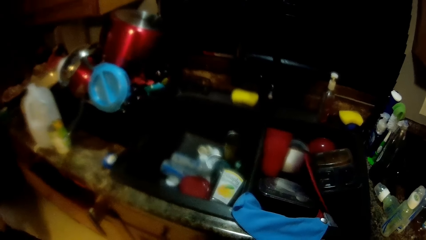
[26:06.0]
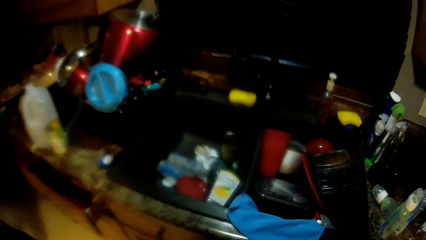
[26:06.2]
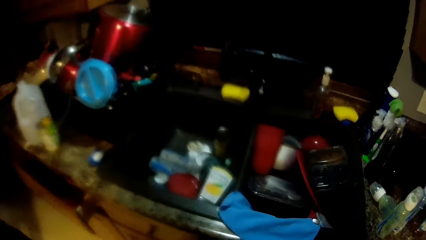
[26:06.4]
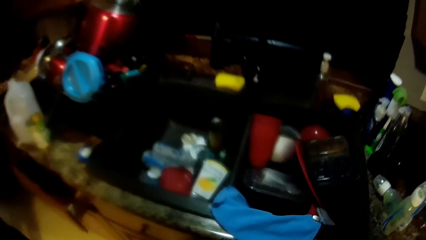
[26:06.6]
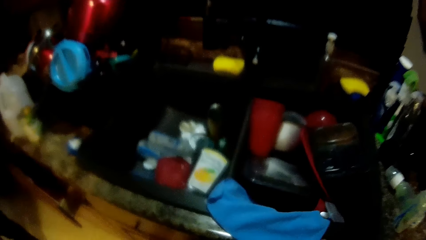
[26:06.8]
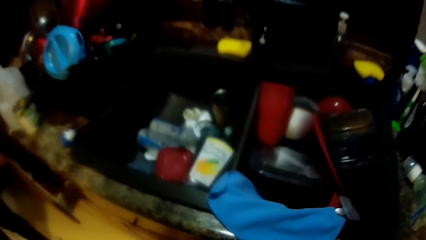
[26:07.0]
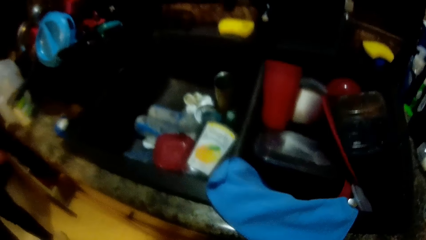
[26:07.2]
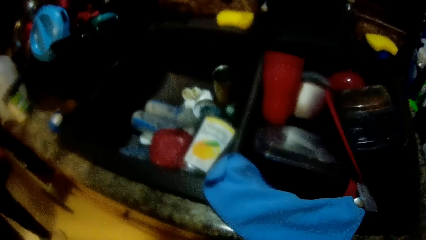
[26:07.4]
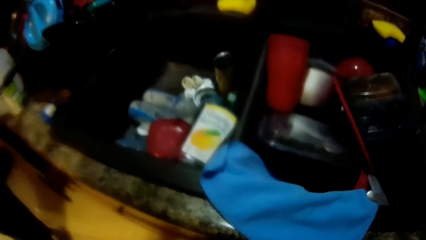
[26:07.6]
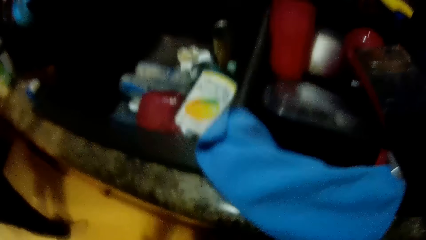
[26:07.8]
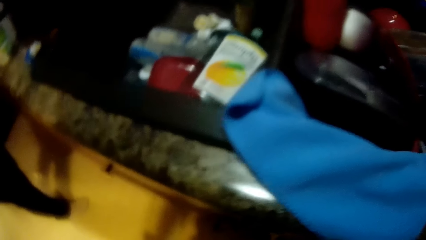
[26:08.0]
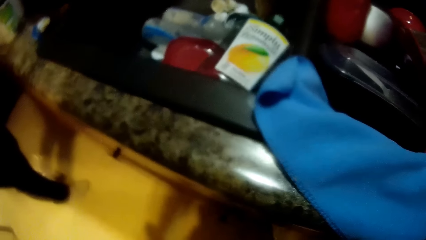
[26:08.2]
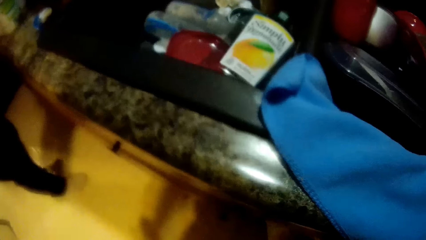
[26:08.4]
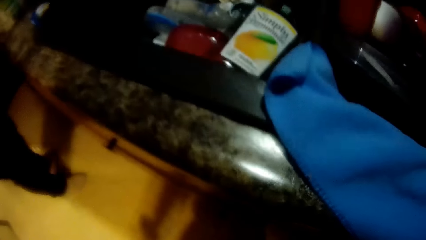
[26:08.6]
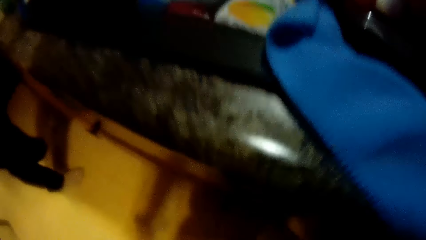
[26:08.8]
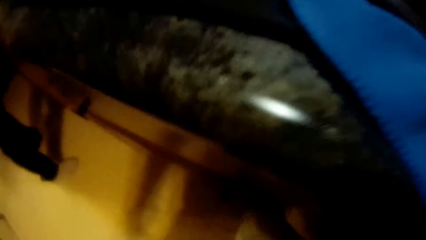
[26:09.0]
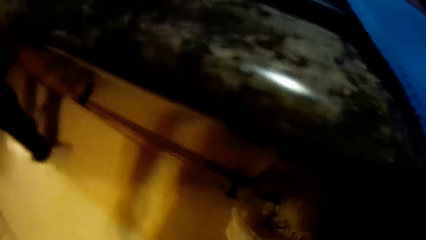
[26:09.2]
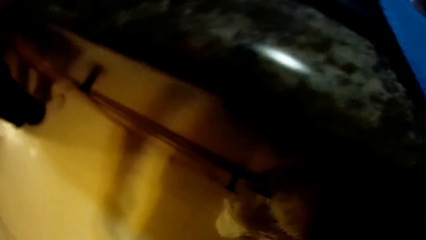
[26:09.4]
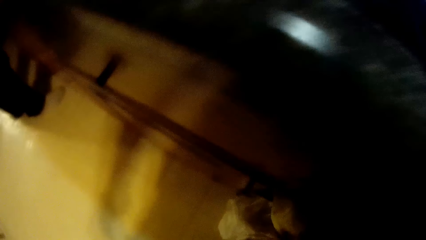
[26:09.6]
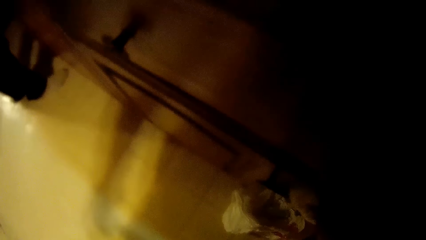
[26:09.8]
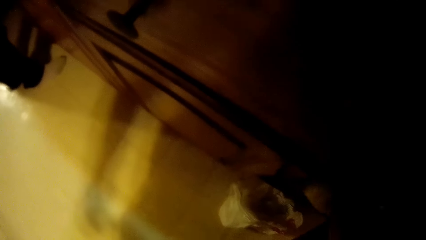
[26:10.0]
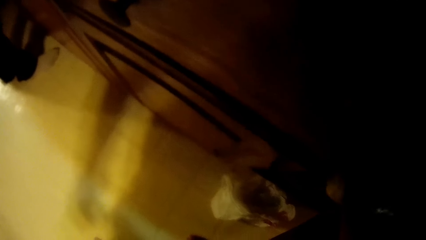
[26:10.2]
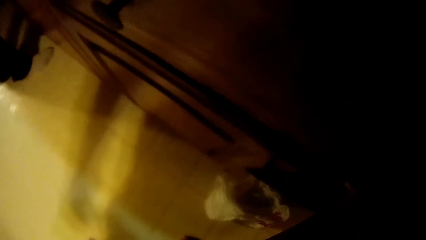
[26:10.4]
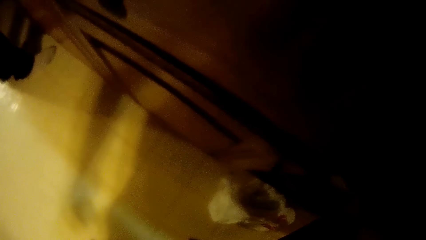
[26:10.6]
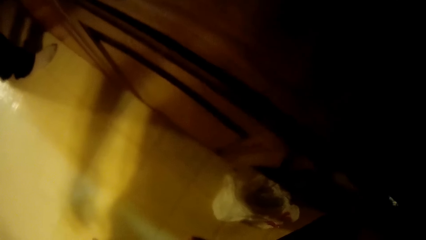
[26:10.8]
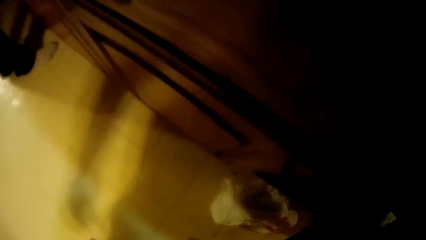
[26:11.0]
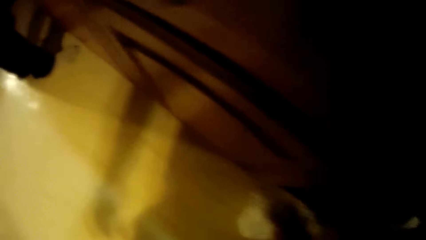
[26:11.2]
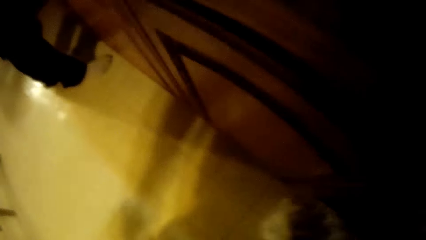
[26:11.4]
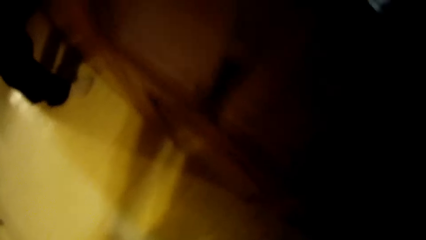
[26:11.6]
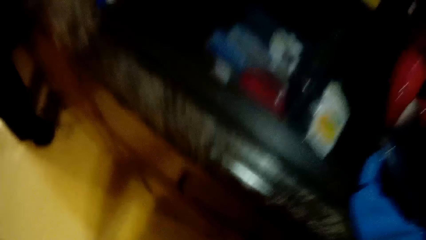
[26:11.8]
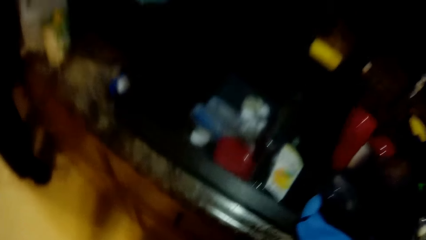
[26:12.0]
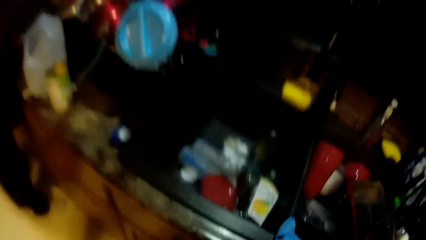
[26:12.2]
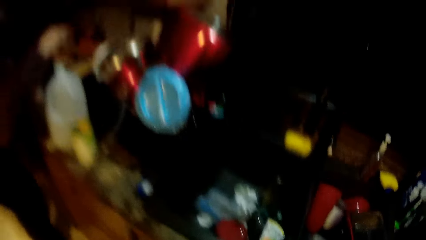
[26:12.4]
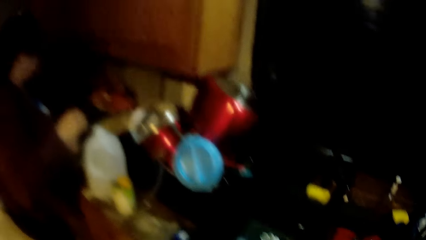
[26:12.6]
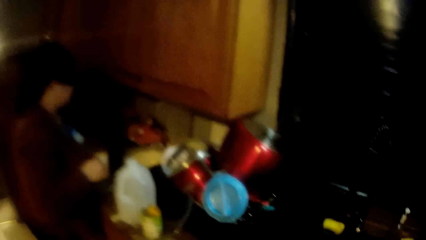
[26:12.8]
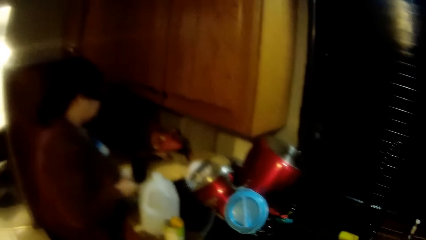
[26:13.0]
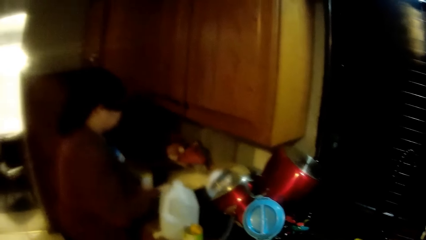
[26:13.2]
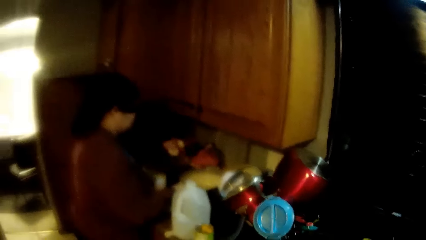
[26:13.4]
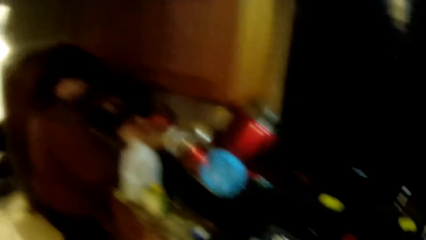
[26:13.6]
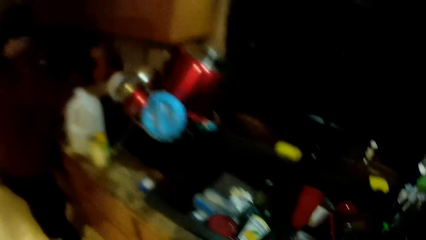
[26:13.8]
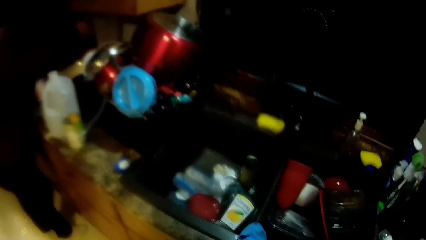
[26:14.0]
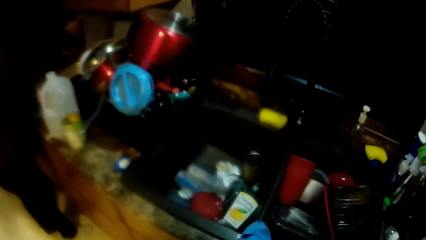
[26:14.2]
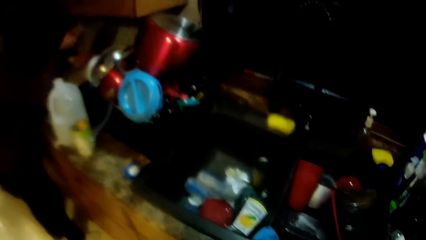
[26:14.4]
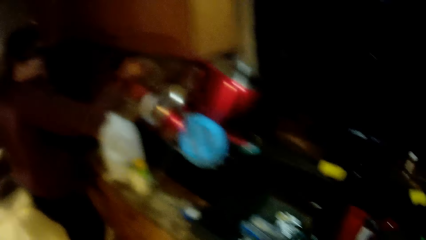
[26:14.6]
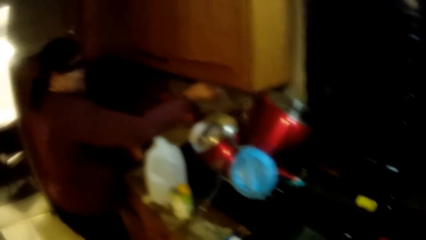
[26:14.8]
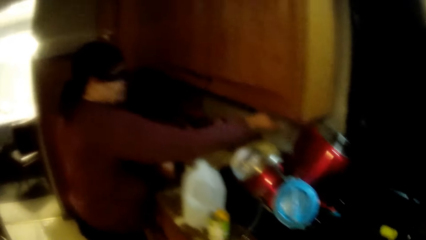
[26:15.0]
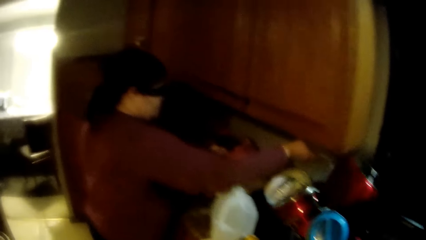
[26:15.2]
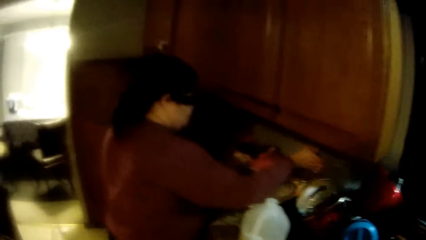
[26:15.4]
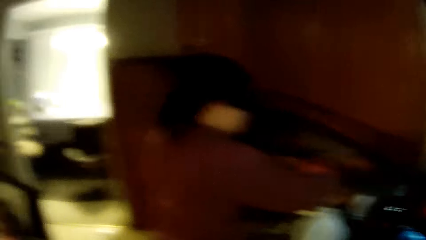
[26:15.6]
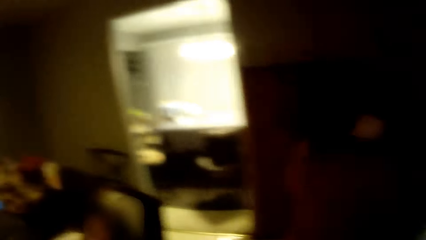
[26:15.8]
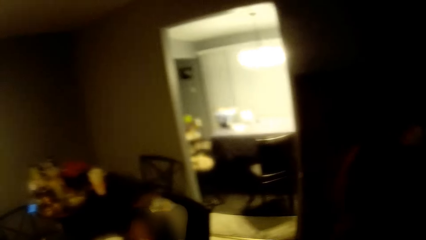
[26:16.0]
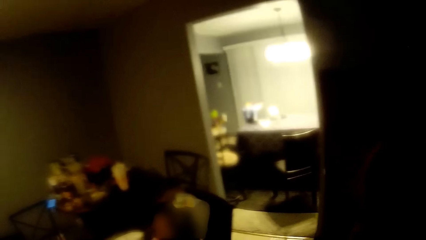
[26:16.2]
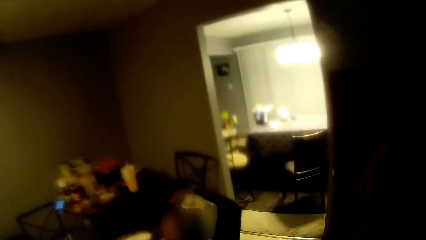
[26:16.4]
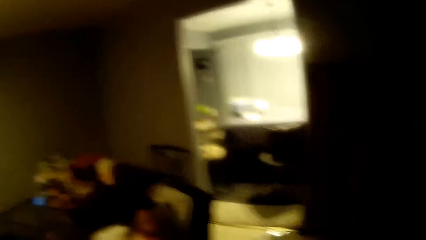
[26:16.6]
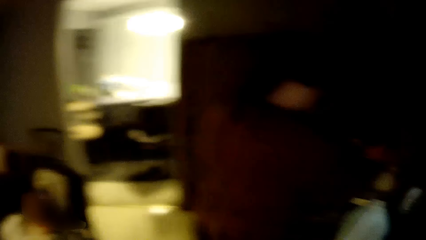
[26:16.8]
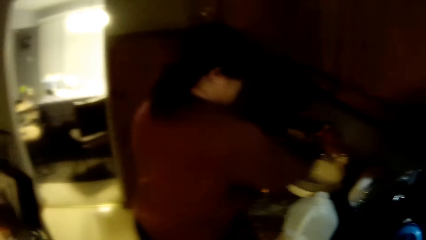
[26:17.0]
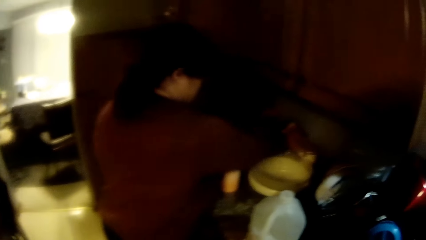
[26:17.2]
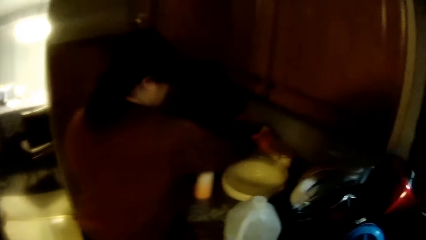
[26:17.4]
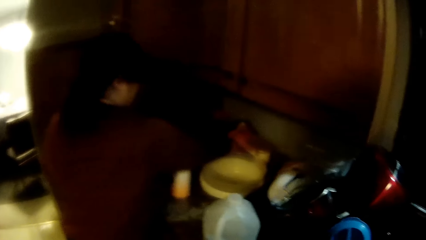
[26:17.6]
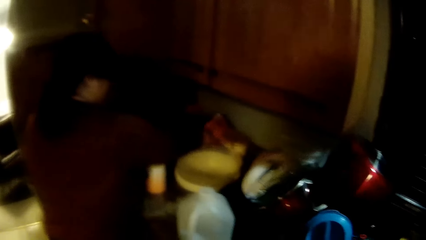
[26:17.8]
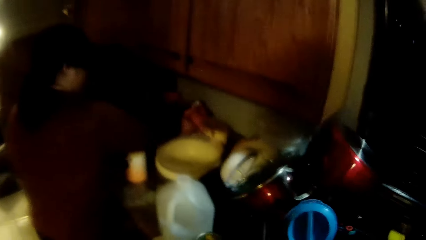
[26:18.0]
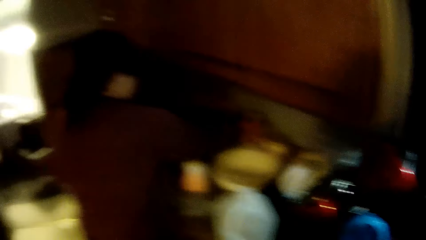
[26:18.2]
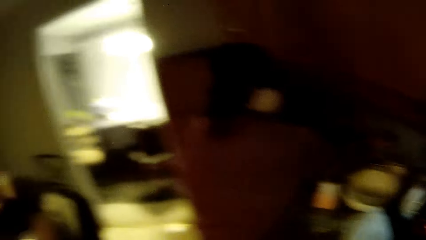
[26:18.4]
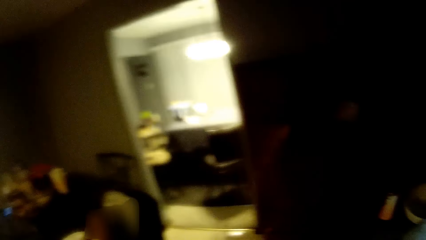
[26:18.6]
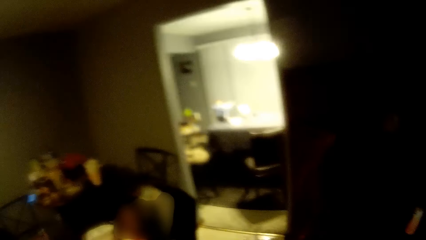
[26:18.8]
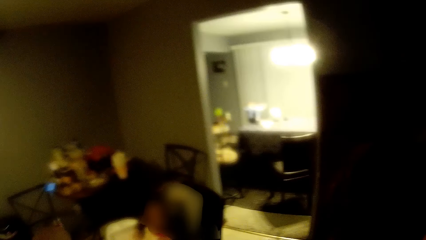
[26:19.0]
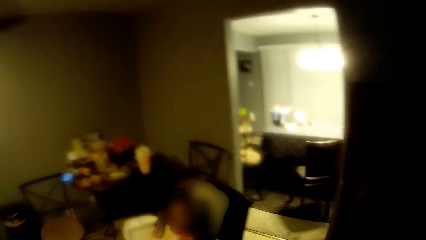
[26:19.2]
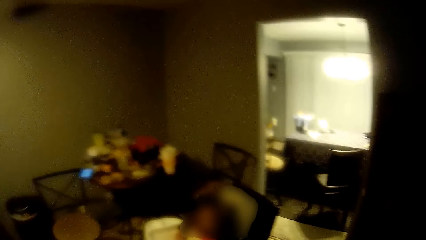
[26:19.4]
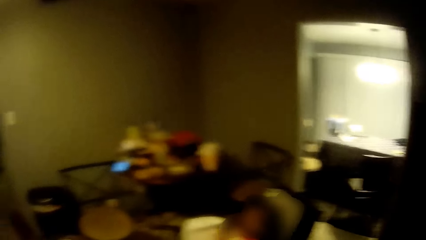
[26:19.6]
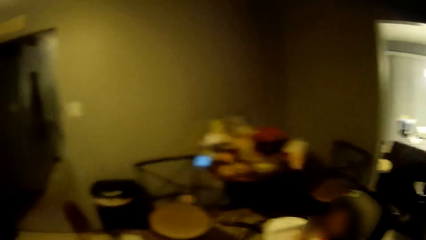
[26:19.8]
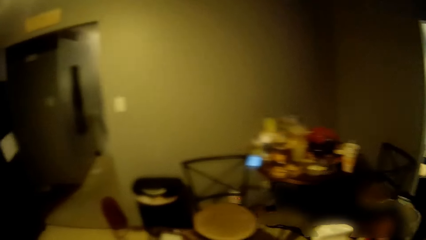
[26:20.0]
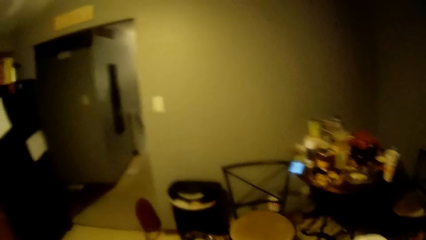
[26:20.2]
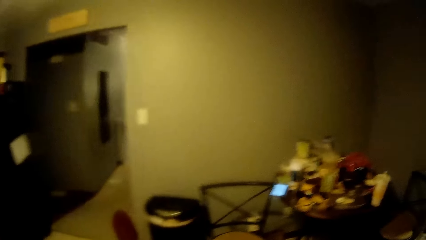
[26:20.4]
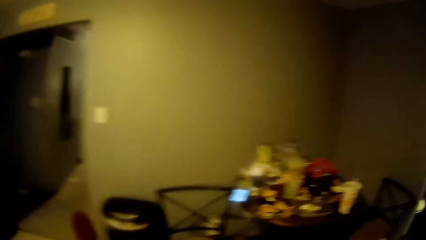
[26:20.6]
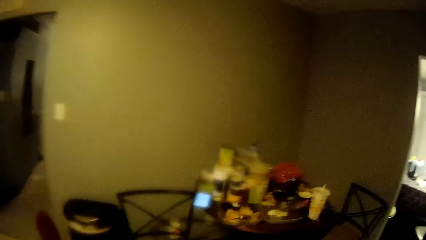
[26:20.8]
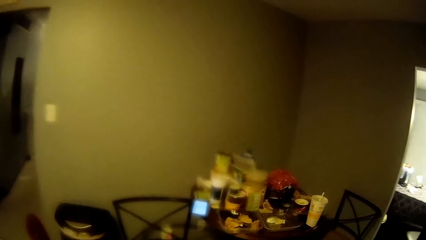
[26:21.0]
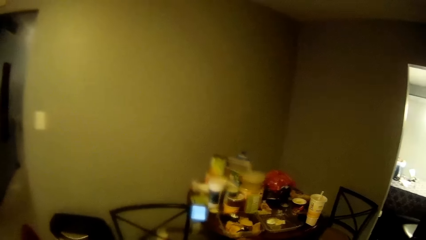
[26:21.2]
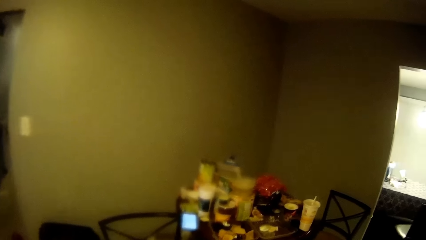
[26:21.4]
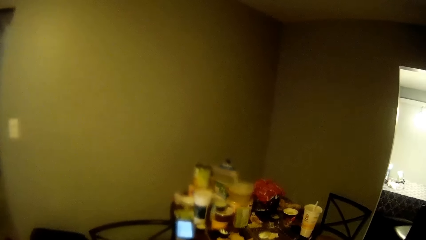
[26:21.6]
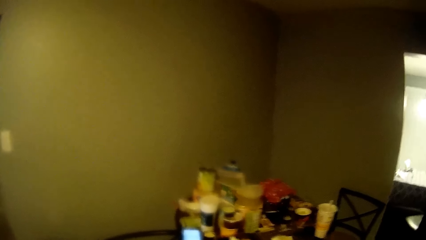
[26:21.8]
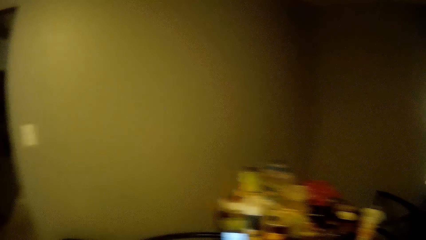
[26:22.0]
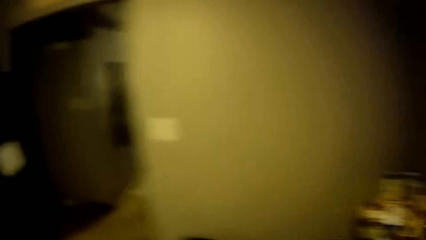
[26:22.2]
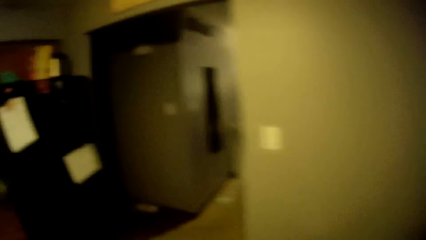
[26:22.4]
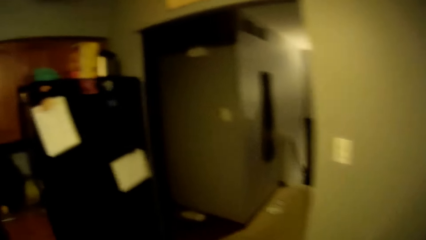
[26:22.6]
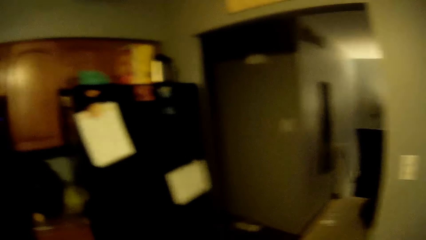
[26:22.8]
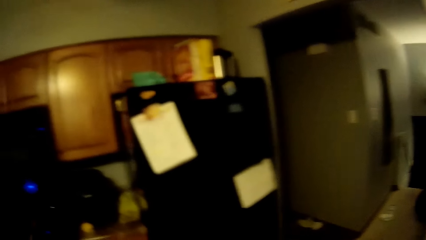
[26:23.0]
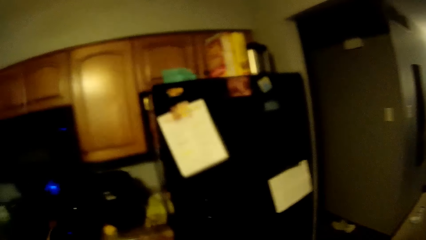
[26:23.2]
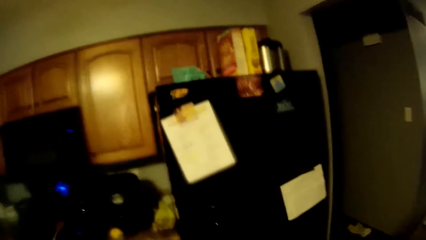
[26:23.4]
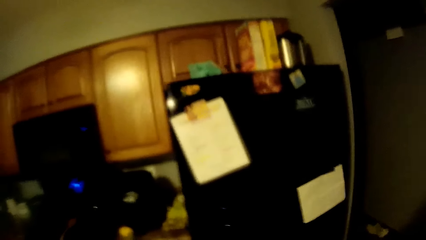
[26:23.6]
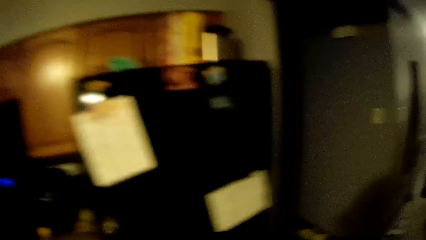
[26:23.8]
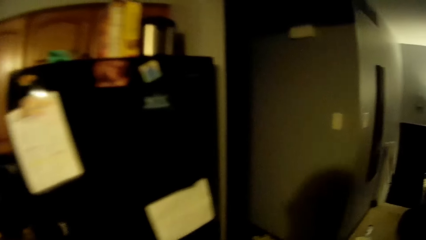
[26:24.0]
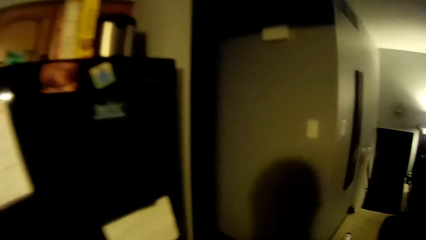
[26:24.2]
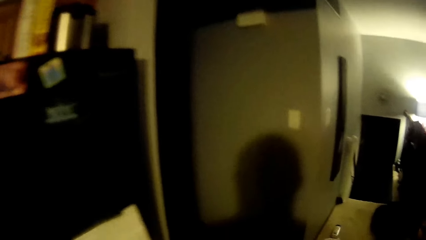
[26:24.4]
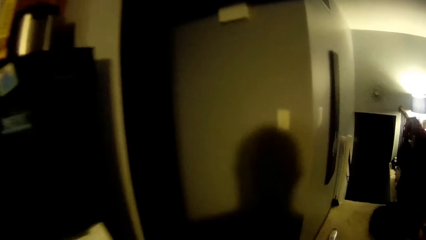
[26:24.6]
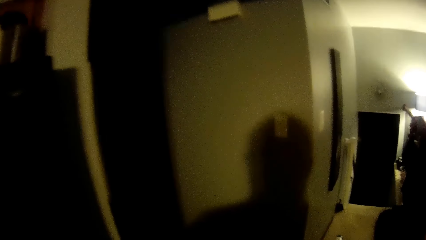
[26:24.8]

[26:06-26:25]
The camera wearer bends down. They pick up a nylon from the floor. A woman arranges containers. The camera wearer looks around the room and walks around the room.
